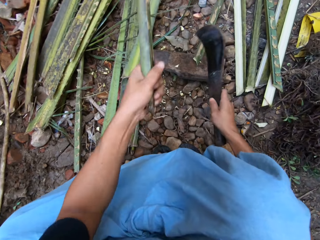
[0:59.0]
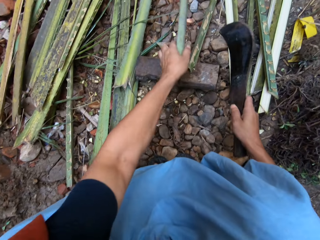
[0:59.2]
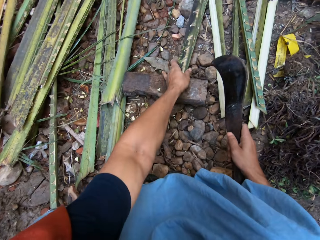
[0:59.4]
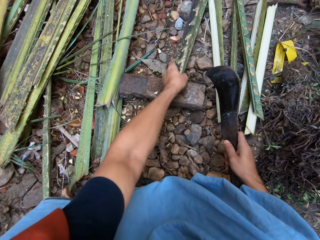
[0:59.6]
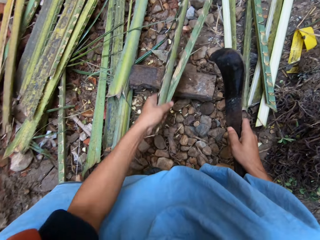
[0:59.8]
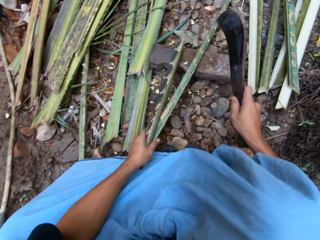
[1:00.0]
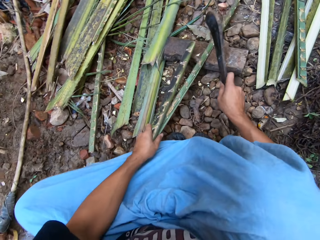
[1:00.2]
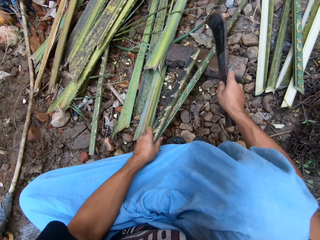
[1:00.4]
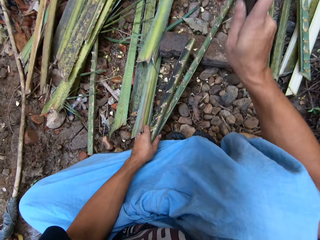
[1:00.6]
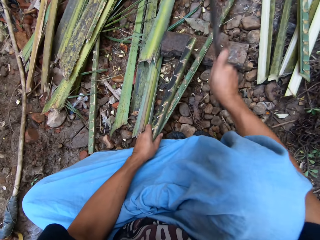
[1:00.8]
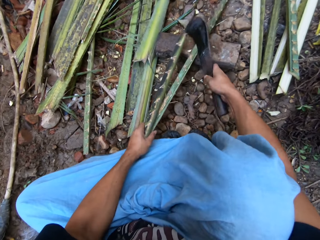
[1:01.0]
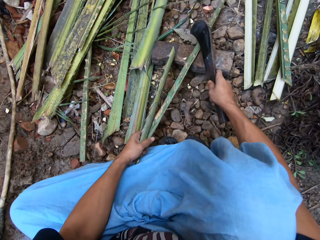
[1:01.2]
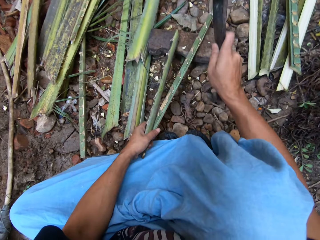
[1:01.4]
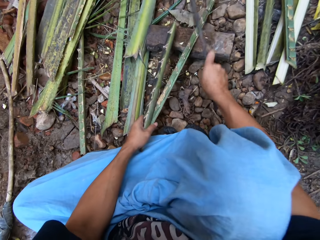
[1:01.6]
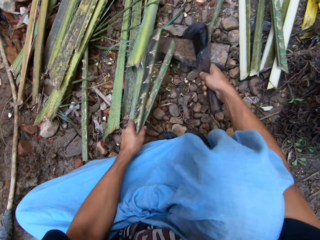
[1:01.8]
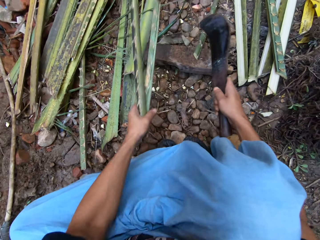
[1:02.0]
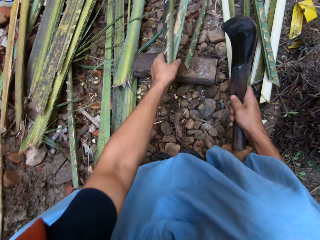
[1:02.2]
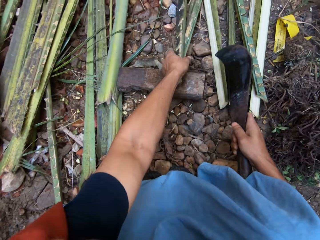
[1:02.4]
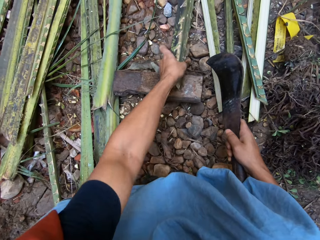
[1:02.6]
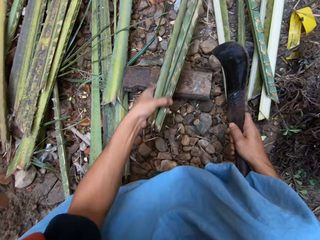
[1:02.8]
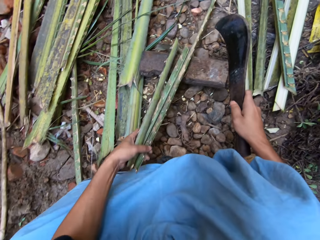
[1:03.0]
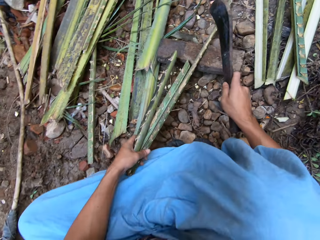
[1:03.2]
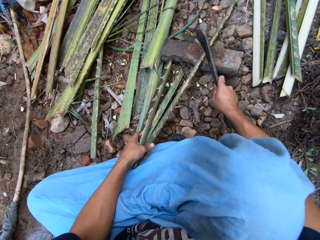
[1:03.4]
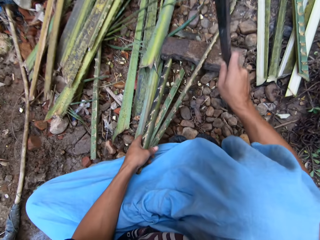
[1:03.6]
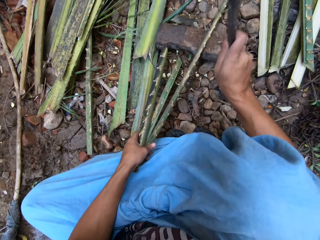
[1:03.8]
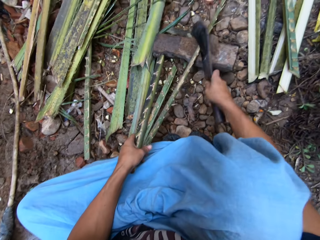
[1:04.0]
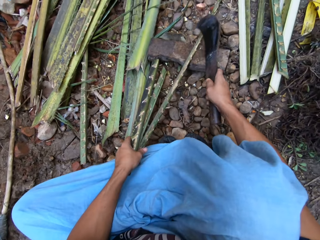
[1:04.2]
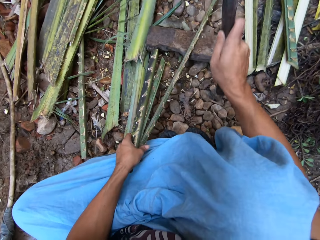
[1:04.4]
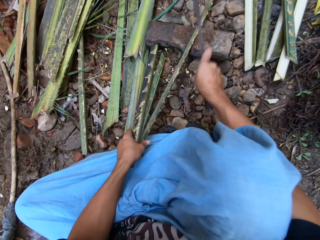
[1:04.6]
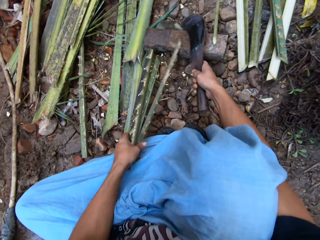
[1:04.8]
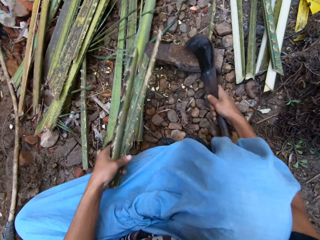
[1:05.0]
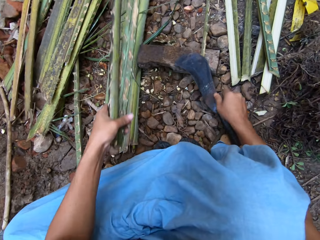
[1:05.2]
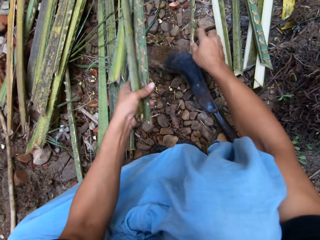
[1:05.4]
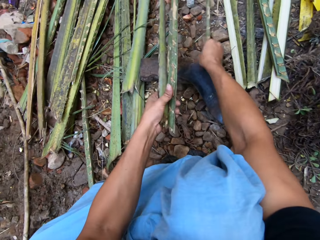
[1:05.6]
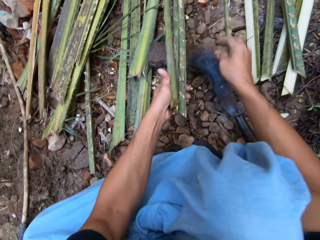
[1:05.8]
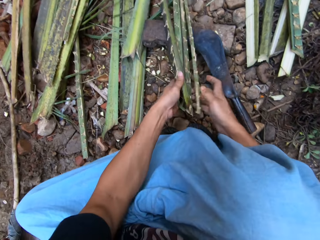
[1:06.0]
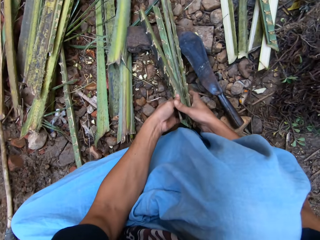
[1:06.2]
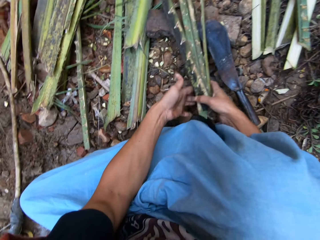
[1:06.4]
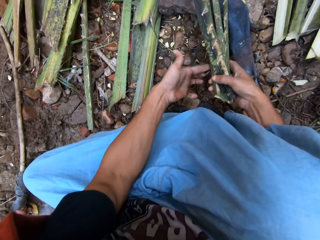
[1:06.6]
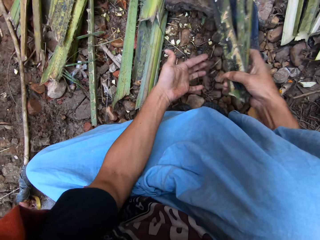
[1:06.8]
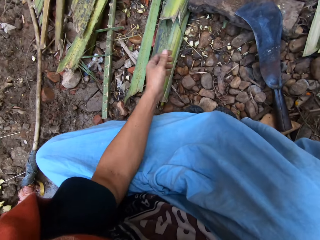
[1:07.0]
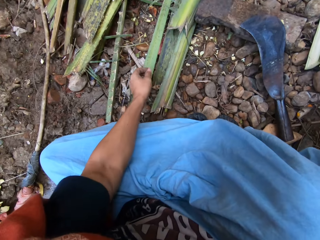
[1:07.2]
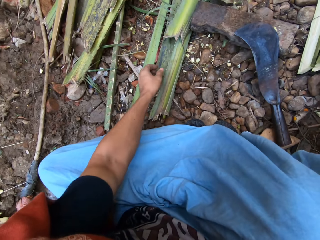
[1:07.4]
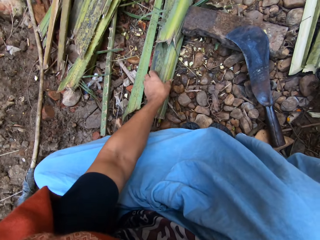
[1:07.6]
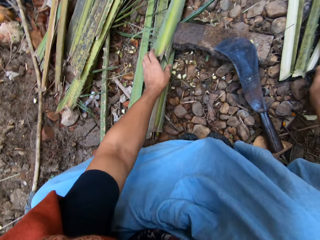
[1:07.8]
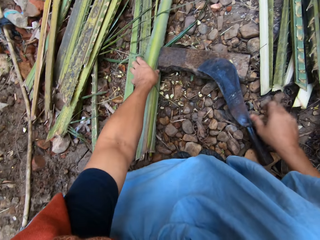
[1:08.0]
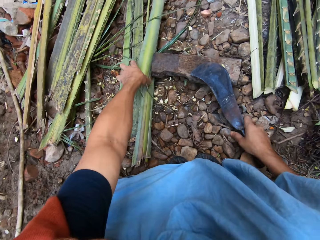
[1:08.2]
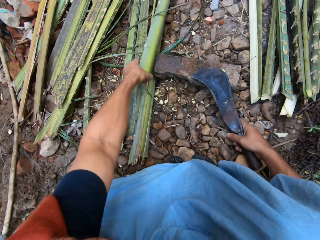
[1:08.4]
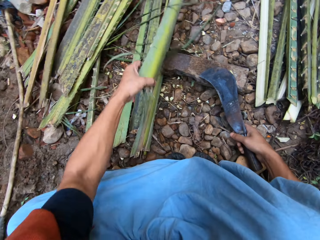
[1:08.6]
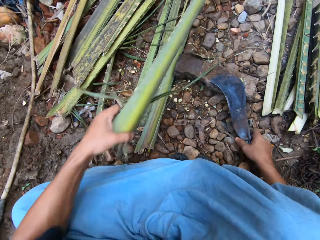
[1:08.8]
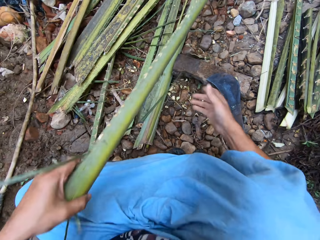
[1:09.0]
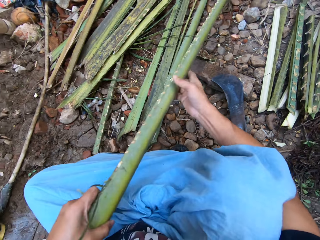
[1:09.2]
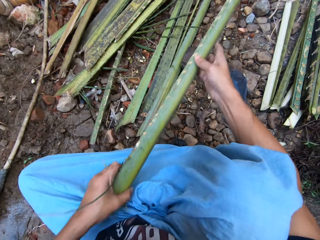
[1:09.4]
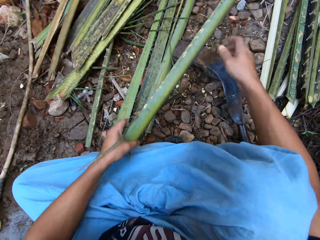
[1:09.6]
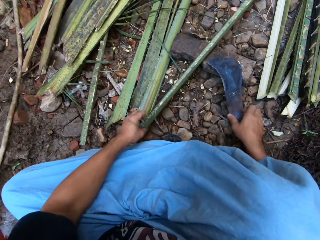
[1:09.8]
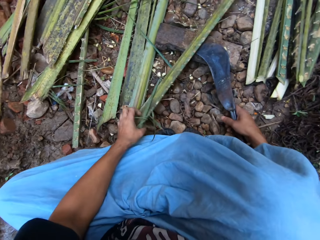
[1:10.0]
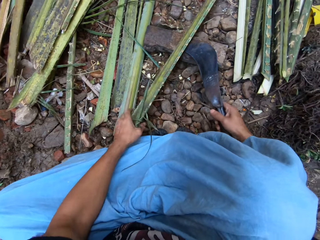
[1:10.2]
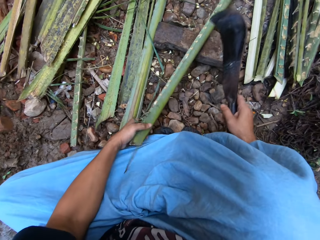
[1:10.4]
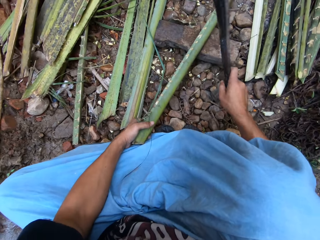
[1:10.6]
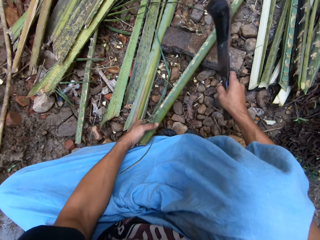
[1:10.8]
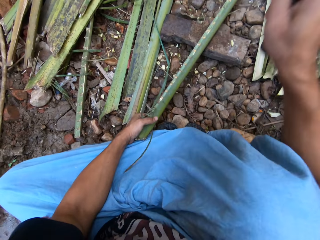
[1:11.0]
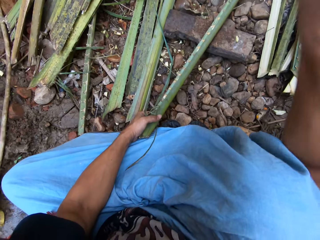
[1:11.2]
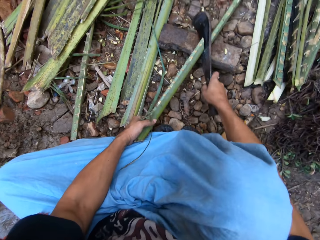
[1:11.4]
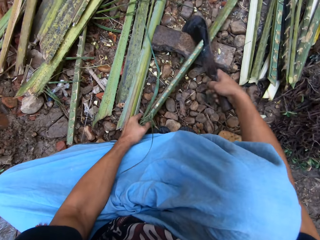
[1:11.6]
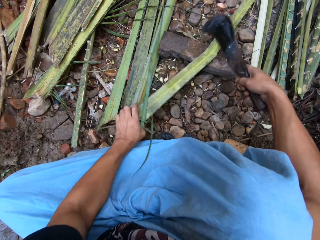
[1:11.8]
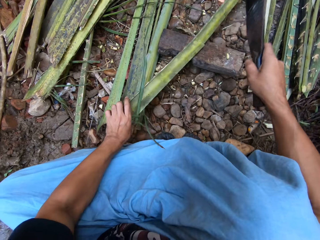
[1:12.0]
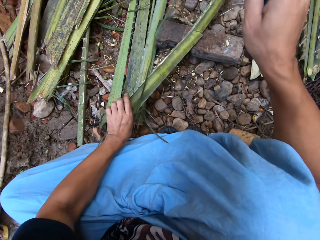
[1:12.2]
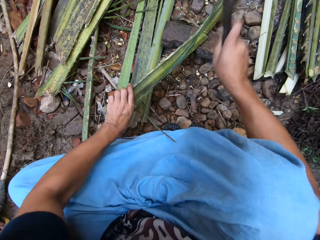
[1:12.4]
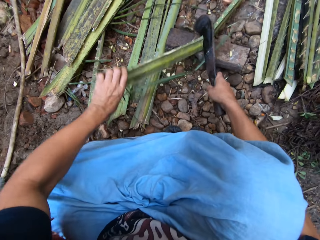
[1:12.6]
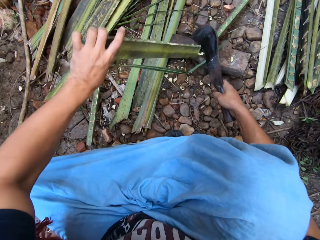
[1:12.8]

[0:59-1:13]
The camera wearer moves the second half of the tree branch or coconut leaves to the top of the metal block. He picks up the coconut leaves. He cuts the tree branch in half with the knife. He moves another half of the tree branch to the top of the metal block. He picks up the coconut leaves. He cuts the tree branch in half with the knife. He drops the knife on top of the metal block. He packs the tree branches together. He picks up the coconut leaves. He picks another tree branch from the ground with his left hand. He places the tree branch on the metal block. He picks the knife from the ground with his right hand. He cuts the tree branch in half with the knife.

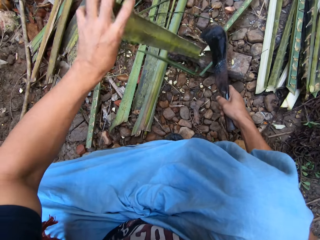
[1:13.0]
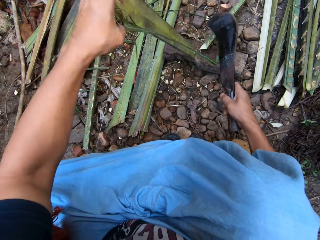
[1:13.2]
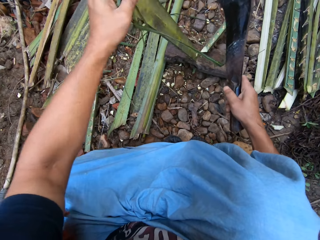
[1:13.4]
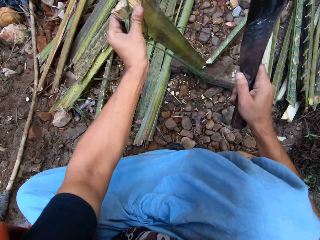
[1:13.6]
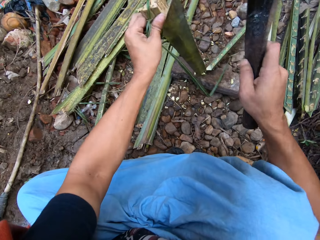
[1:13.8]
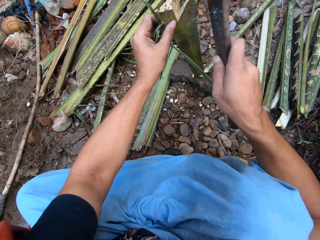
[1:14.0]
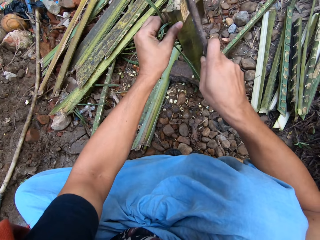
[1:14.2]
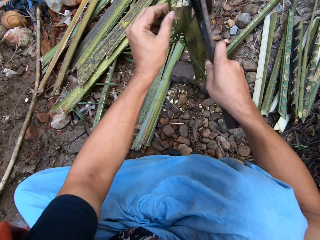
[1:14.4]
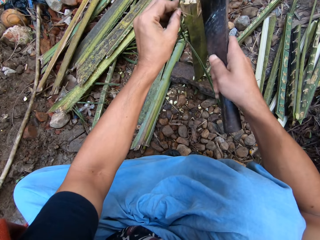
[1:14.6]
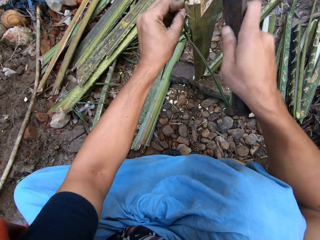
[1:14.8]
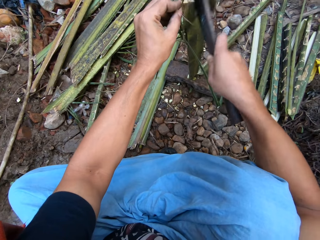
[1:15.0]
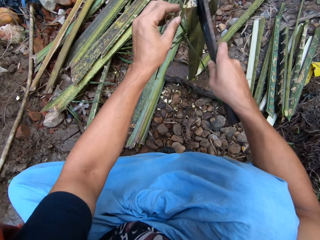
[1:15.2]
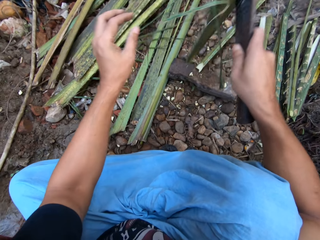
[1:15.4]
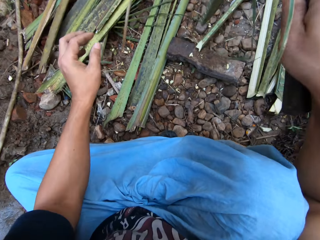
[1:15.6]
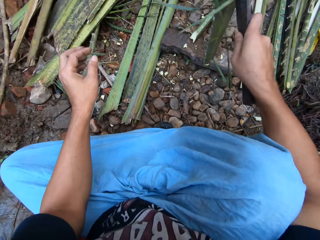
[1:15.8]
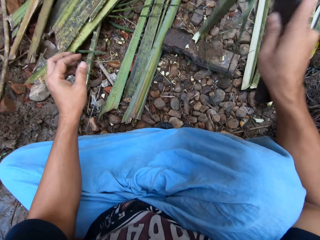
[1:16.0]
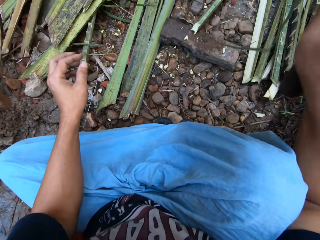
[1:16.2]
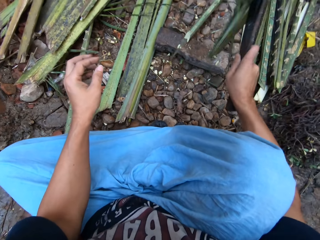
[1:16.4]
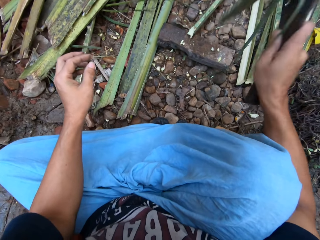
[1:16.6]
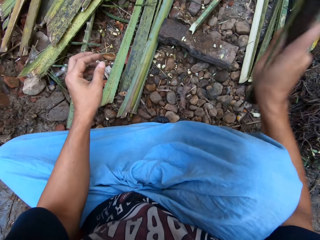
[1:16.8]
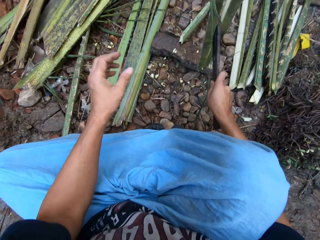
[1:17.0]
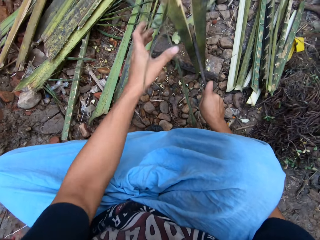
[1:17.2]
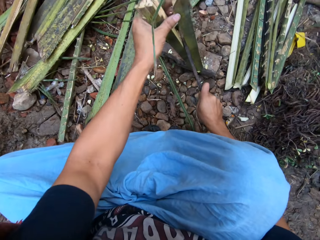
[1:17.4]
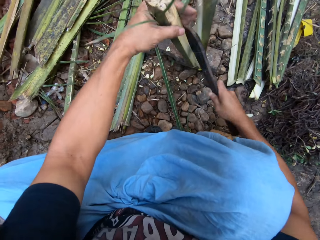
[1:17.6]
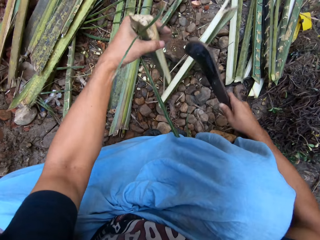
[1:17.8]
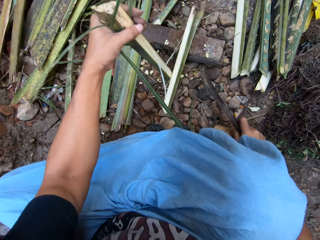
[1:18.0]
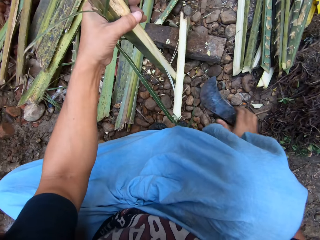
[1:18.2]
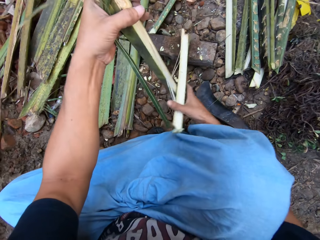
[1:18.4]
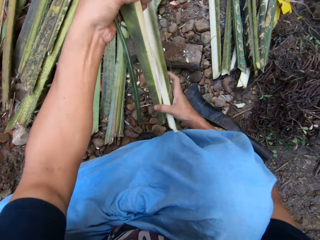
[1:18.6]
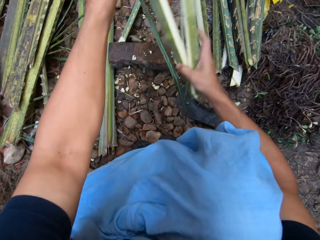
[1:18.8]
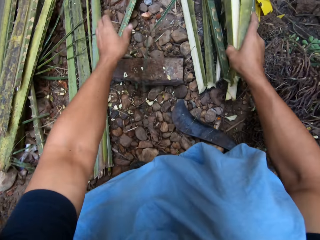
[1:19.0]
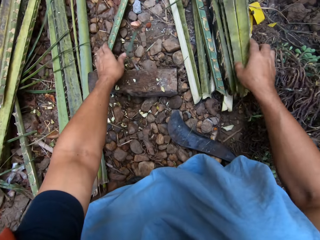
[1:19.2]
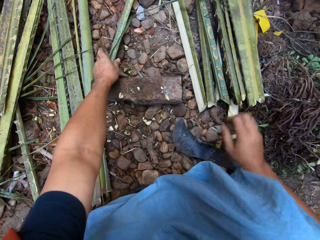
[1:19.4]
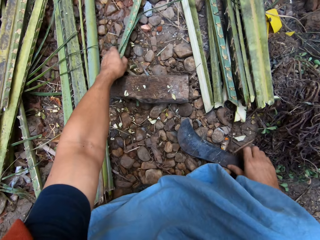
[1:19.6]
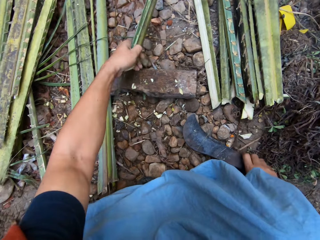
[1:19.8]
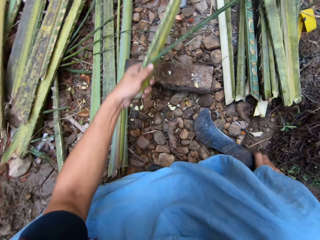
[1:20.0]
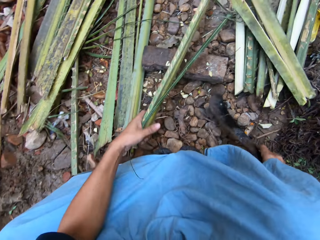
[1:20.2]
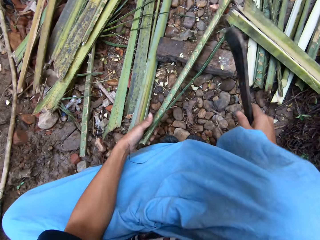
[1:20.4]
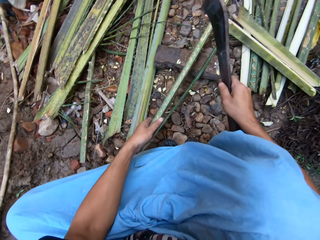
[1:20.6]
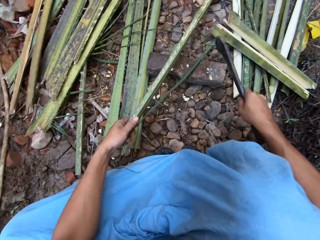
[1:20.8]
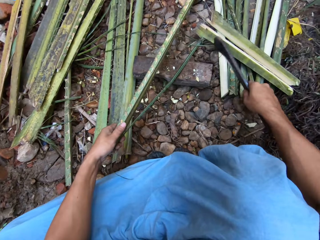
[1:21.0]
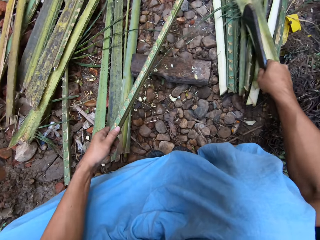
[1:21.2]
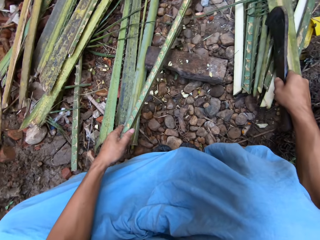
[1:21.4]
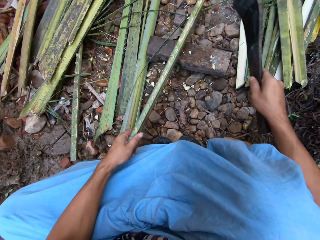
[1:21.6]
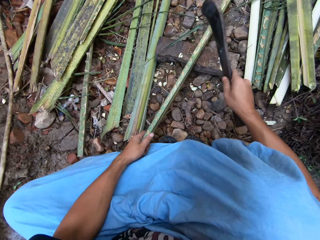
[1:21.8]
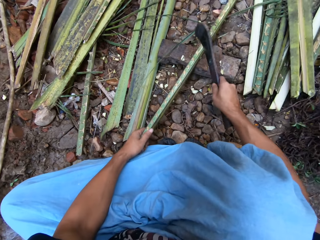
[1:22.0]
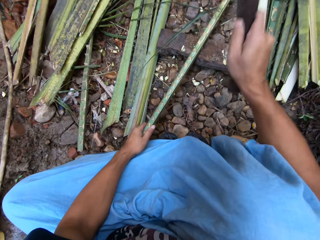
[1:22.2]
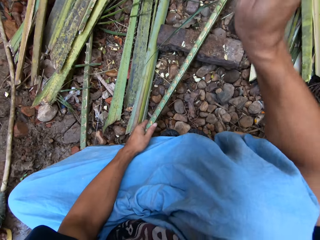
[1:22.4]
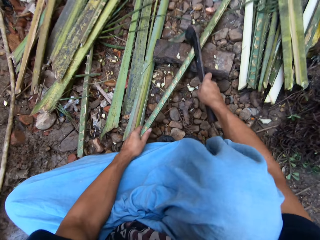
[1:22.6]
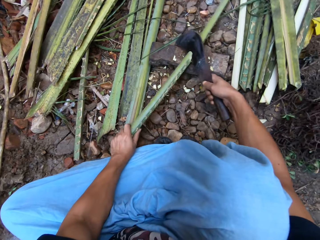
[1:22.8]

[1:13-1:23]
The camera wearer cuts one half of the tree branch or coconut leaves in half with the knife. He drops the knife on the ground. He puts the tree branches in his right hand on the ground with the rest of the tree branches. He moves the tree branch to the top of the metal block. He picks up the coconut leaves. He picks the knife from the floor with his right hand. He pushes the tree branches on the ground to a side with the knife in his right hand. He cuts the tree branch in half with the knife in his hand.
